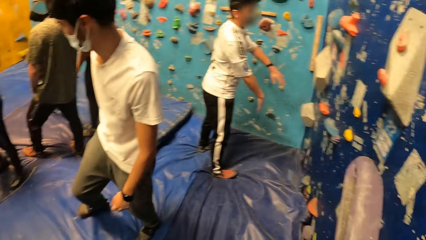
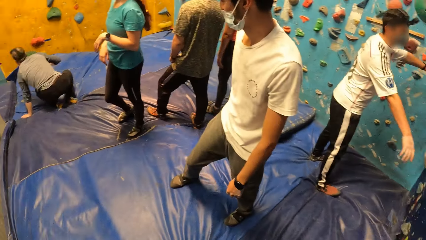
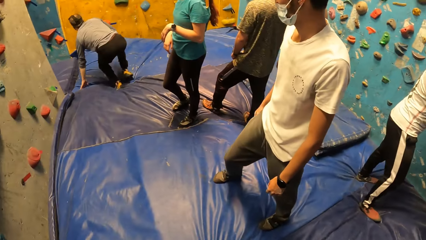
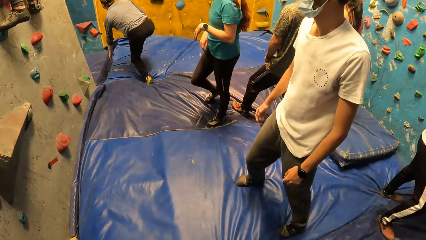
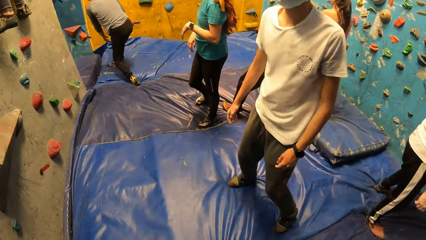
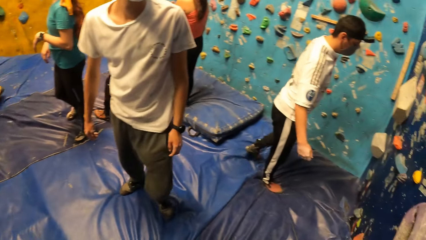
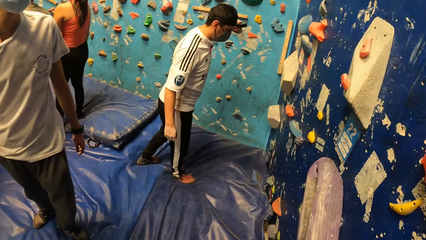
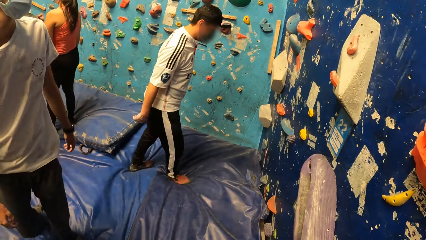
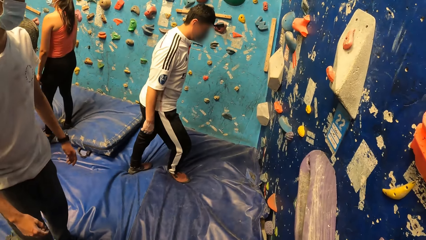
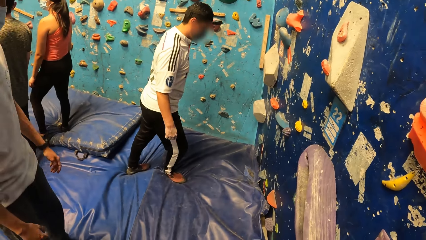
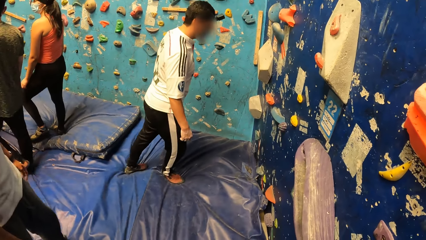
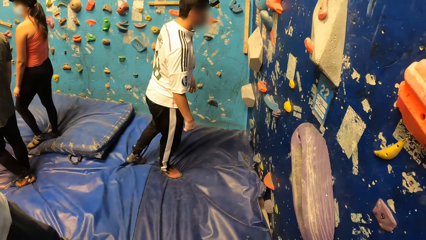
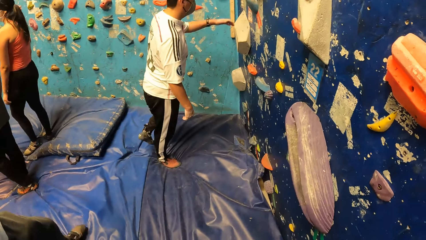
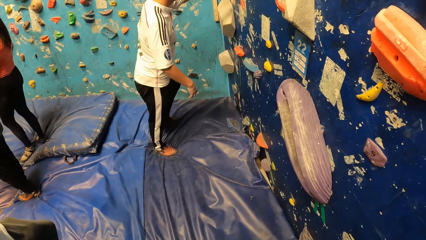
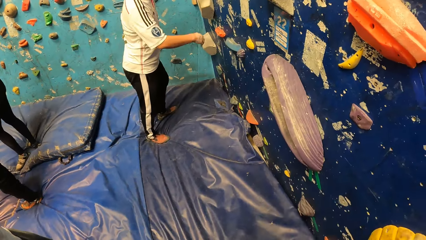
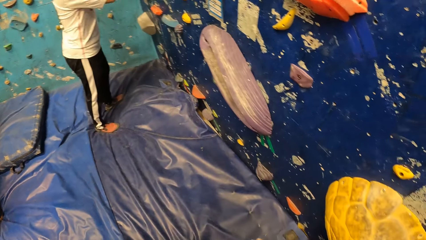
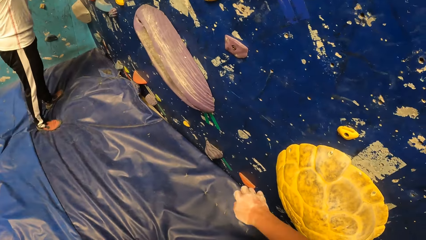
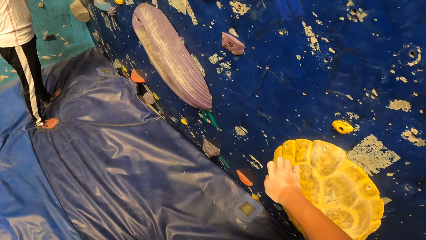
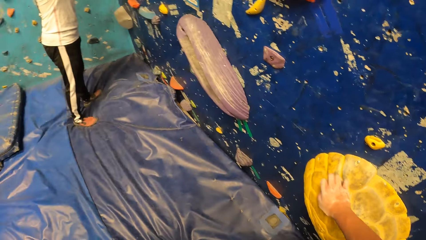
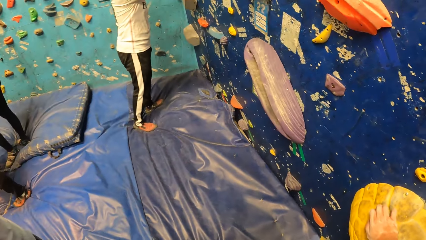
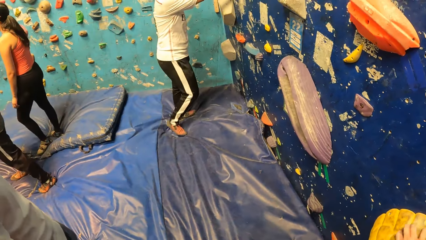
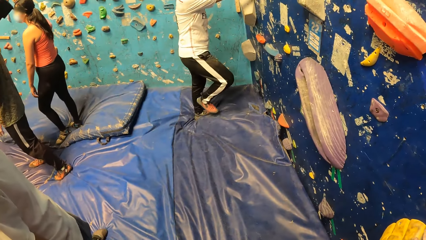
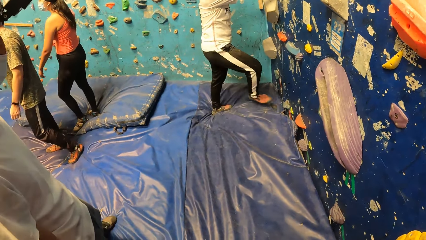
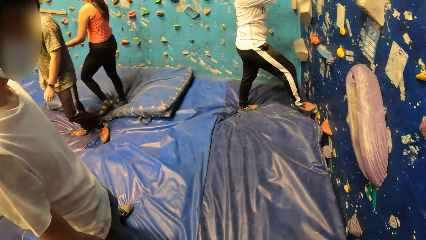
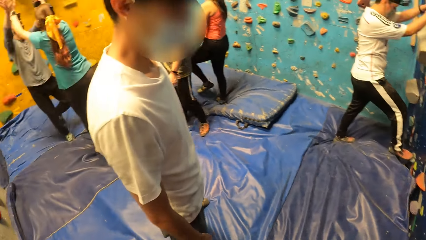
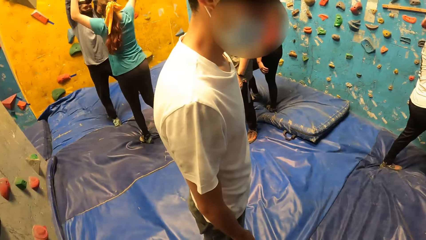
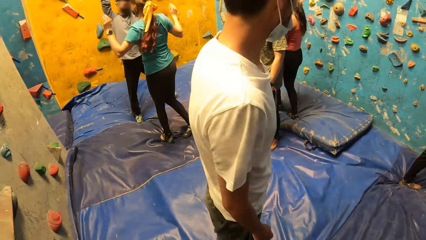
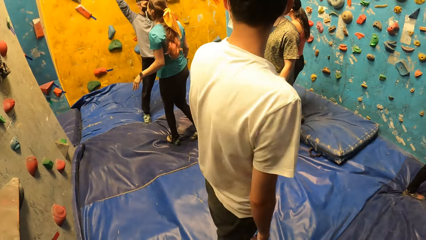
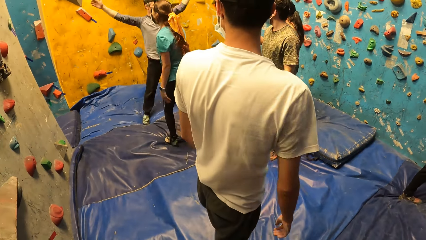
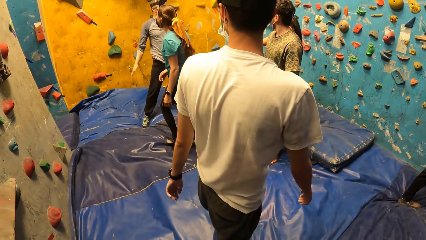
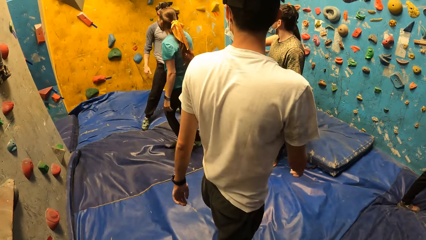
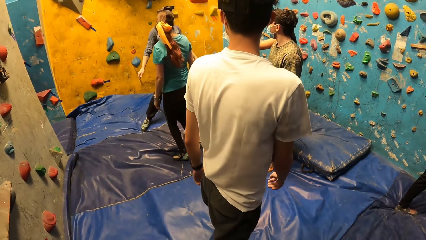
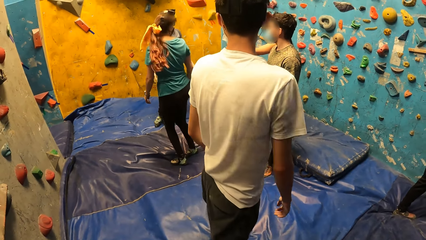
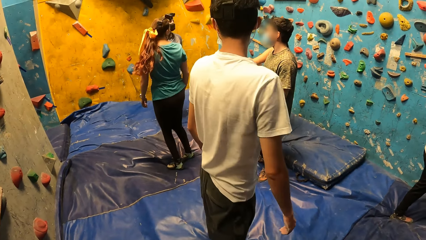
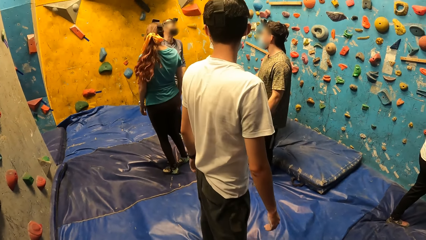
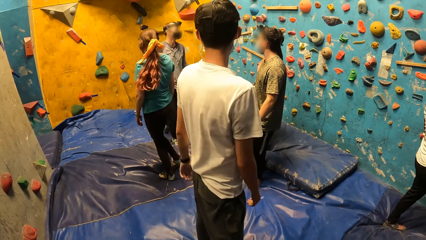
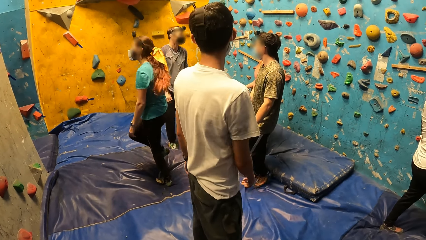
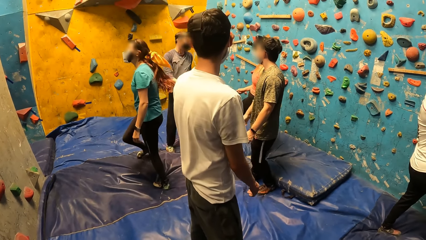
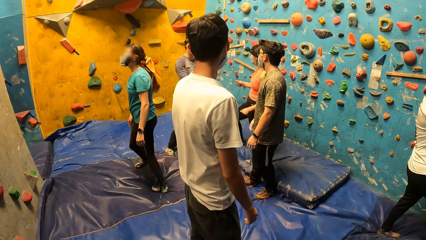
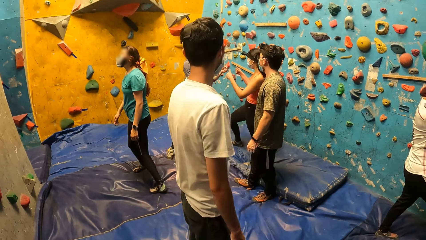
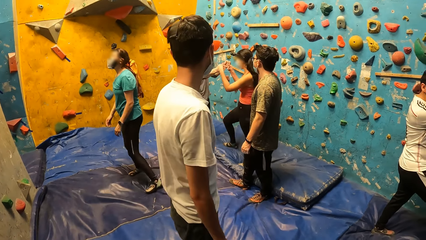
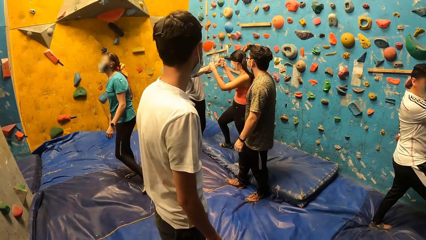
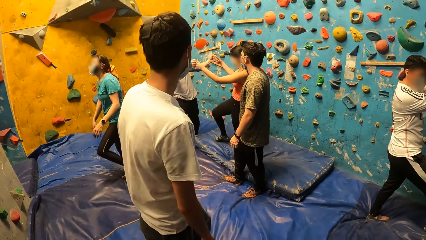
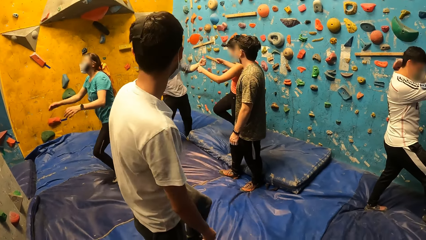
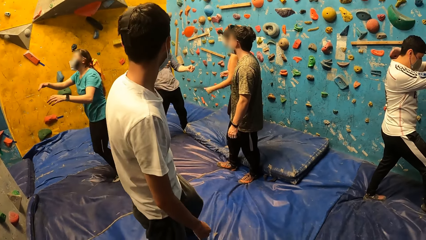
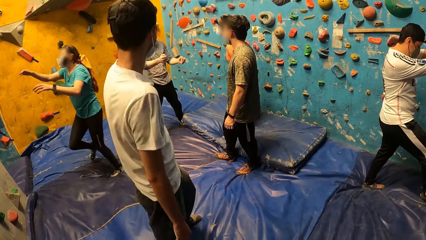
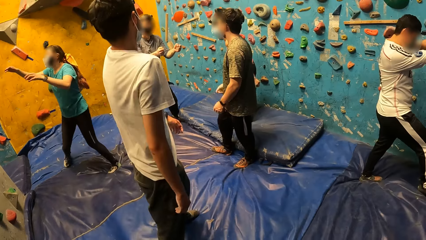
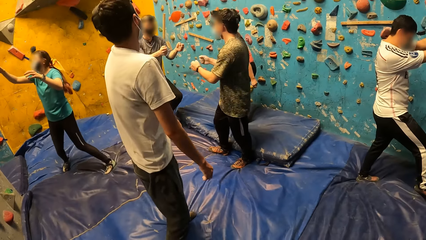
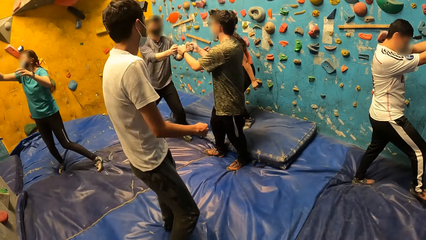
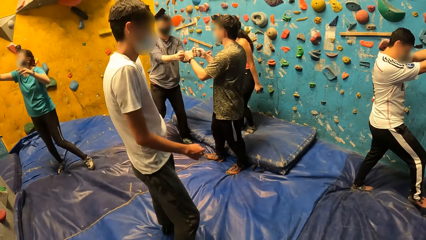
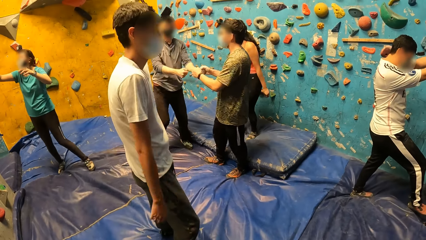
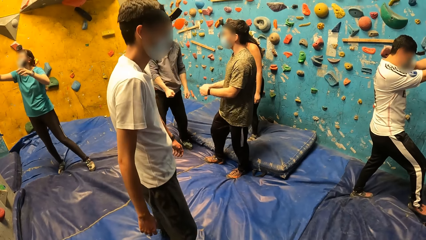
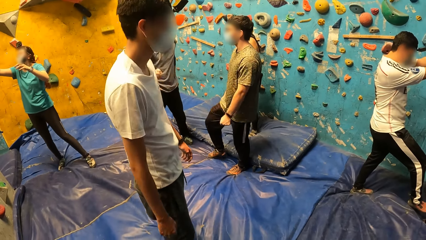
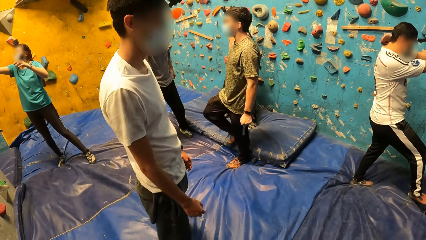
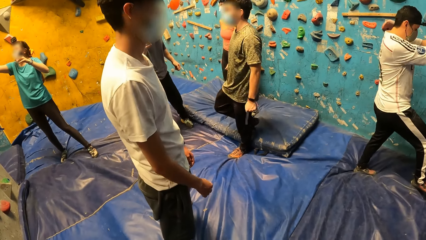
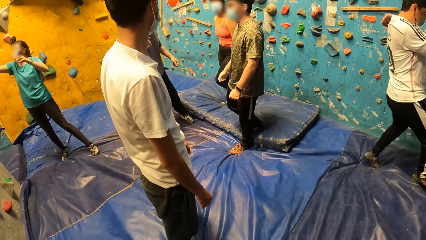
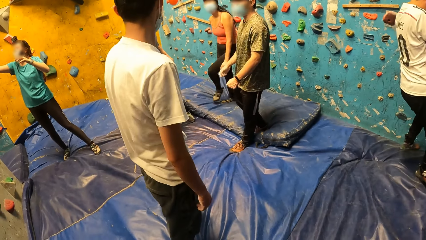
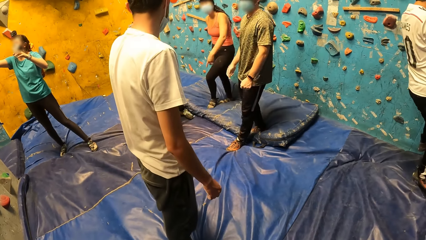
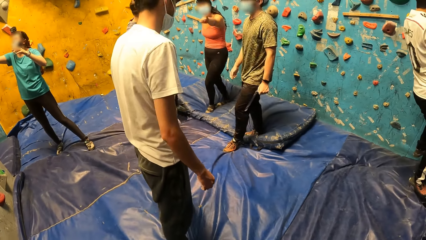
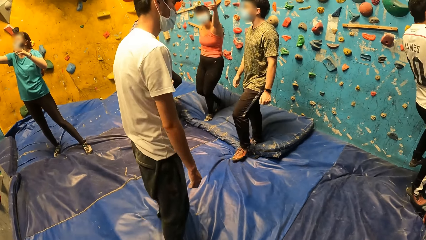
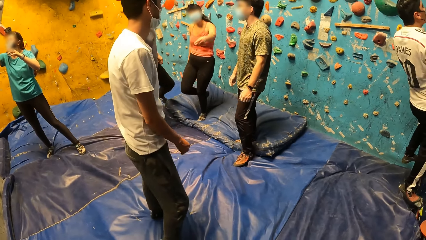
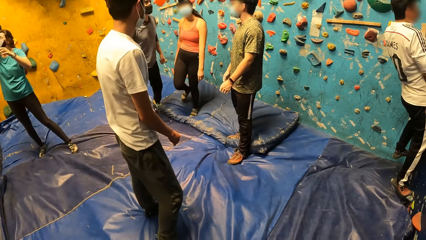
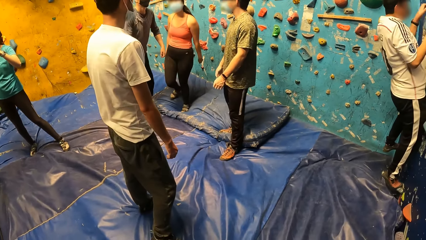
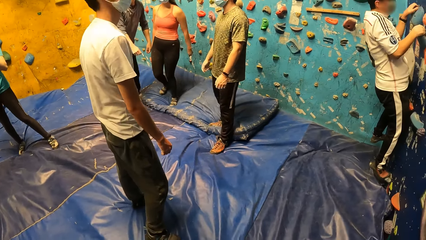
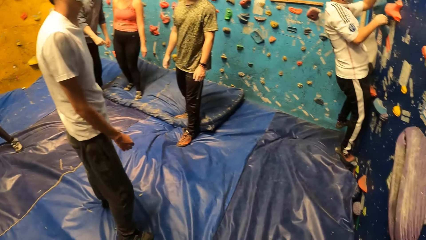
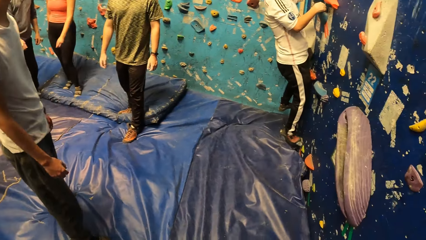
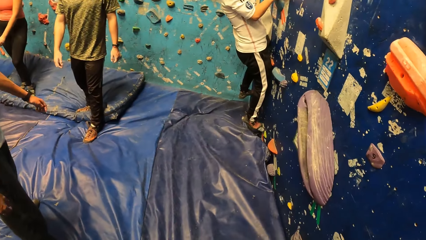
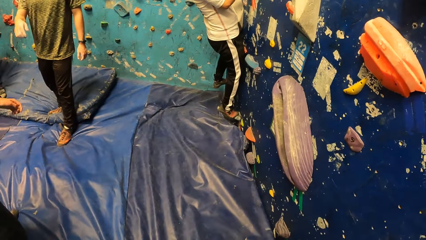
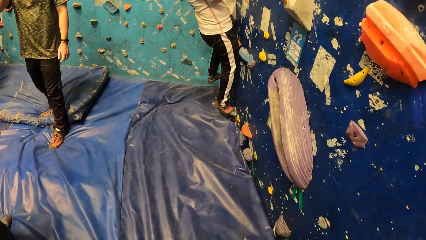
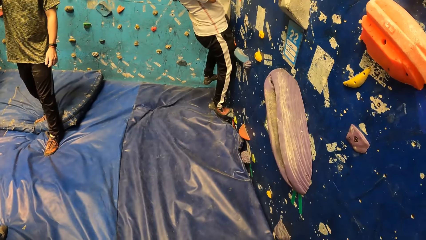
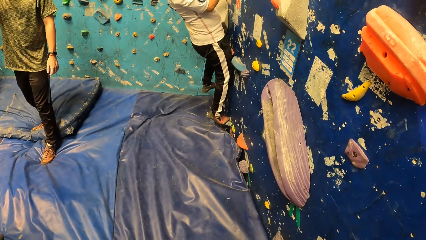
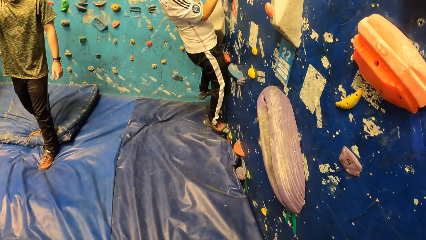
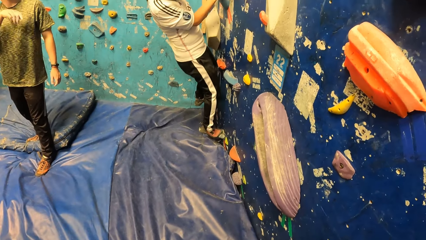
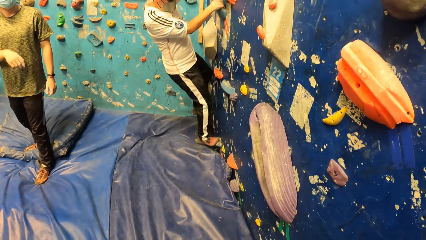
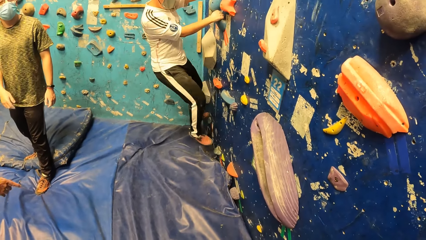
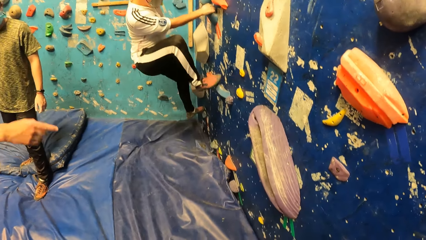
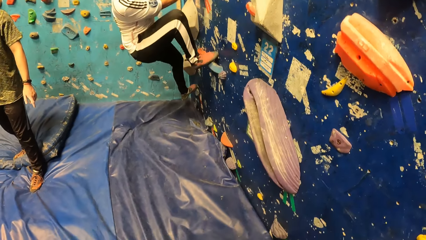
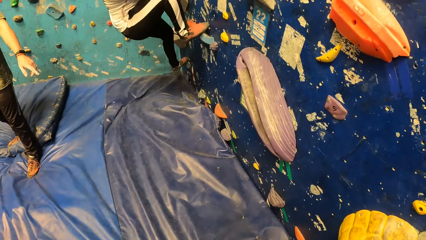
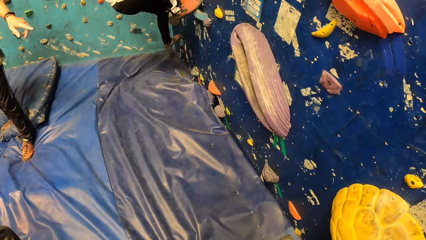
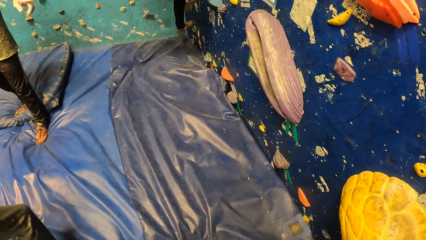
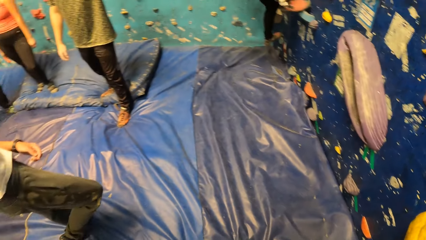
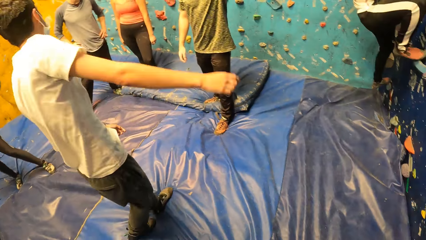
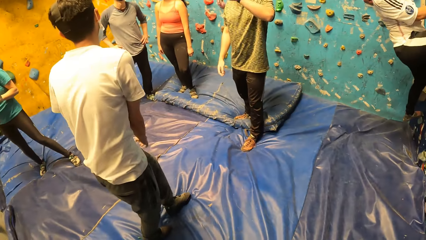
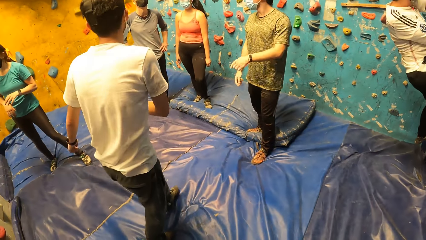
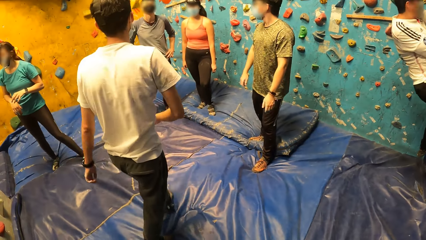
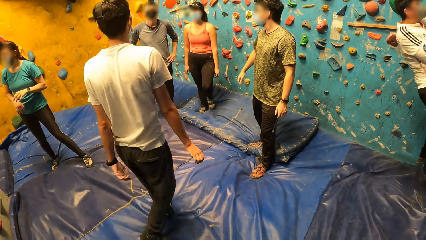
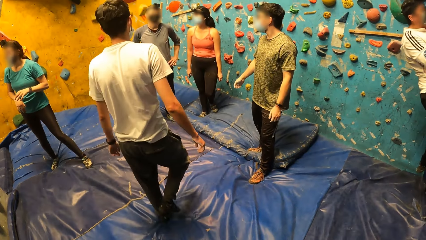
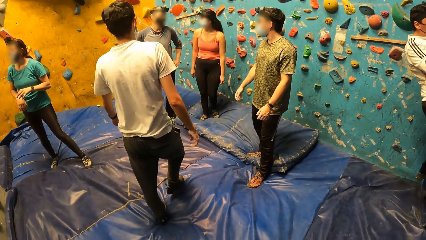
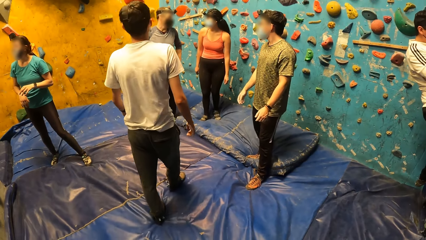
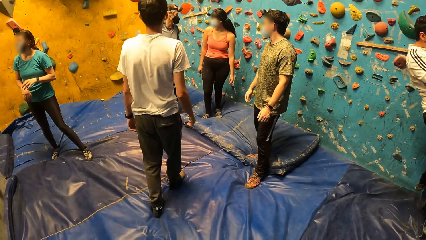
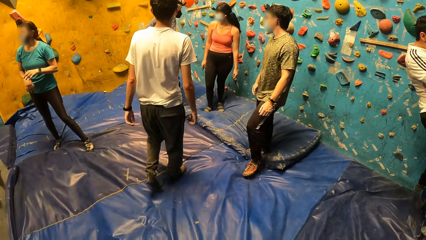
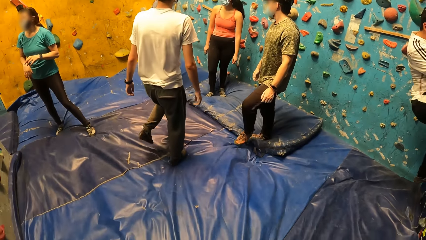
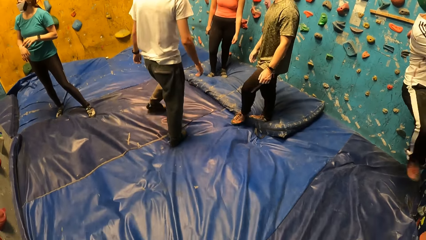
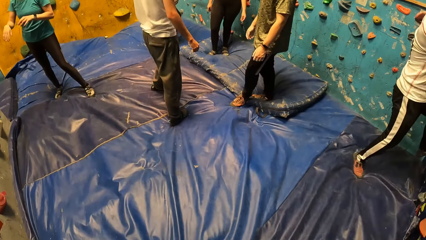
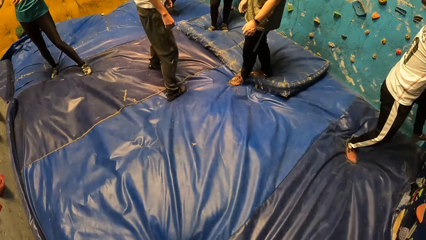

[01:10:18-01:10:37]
A man boulders the wall. The camera wearer touches a rock on the wall with his right hand. A woman interacts with another man. Another woman interacts with the second man.
